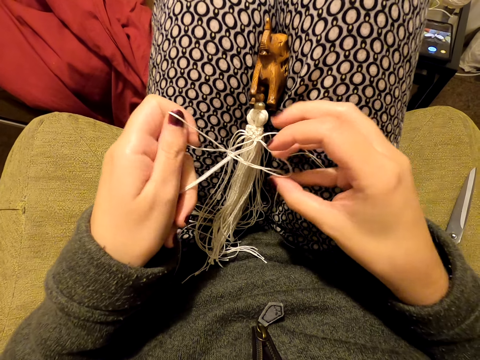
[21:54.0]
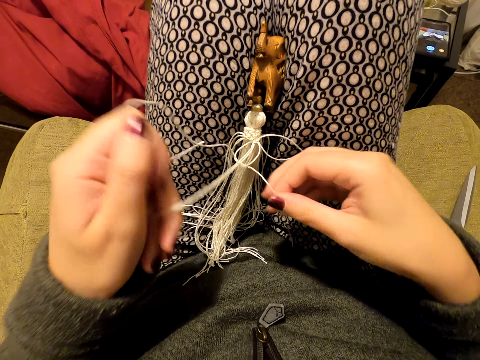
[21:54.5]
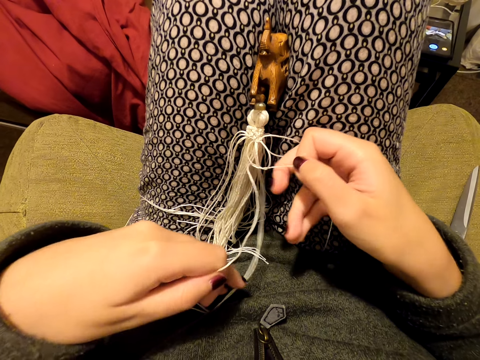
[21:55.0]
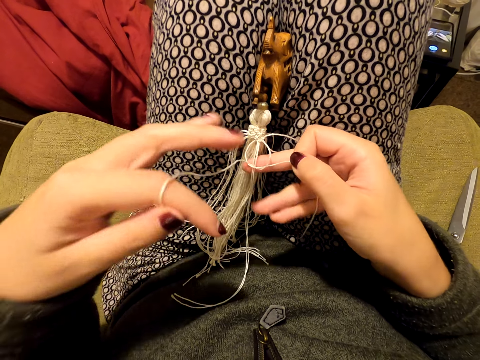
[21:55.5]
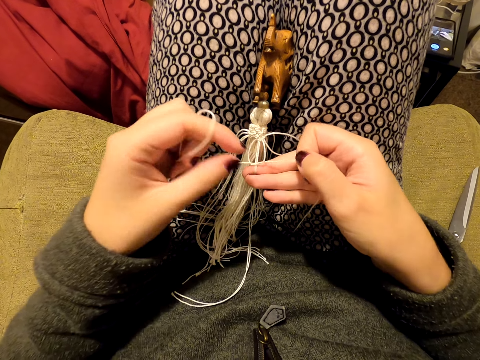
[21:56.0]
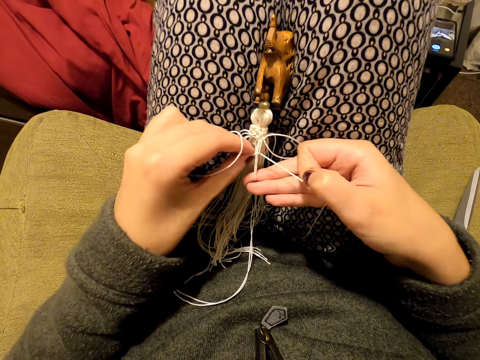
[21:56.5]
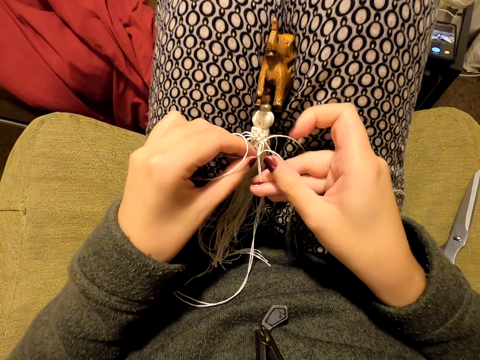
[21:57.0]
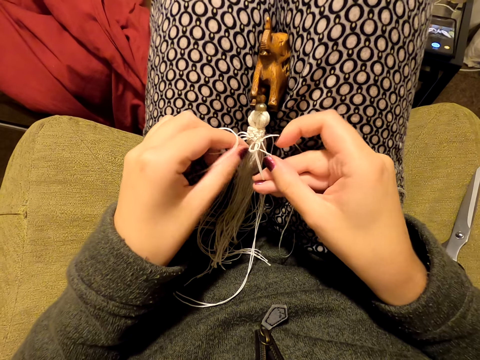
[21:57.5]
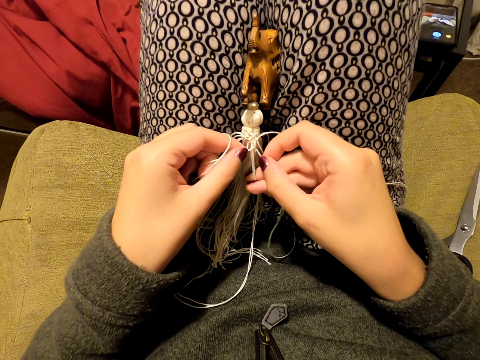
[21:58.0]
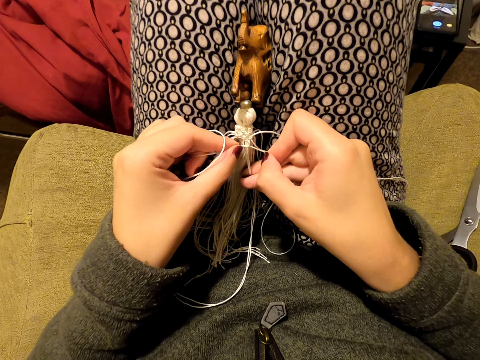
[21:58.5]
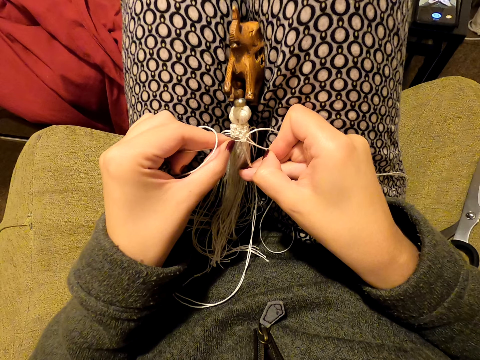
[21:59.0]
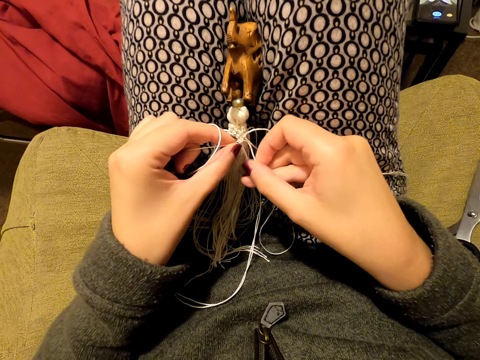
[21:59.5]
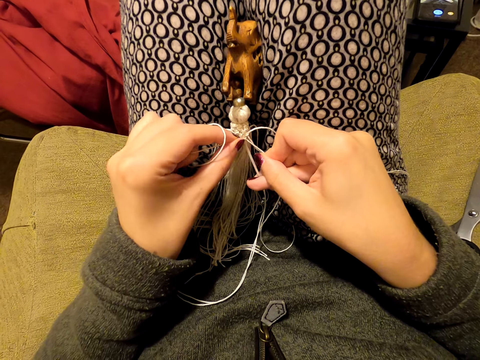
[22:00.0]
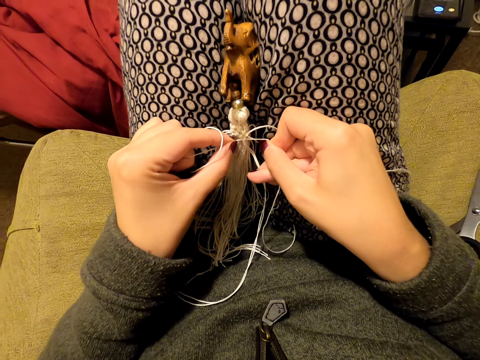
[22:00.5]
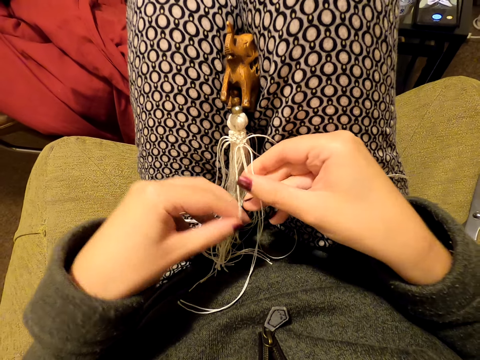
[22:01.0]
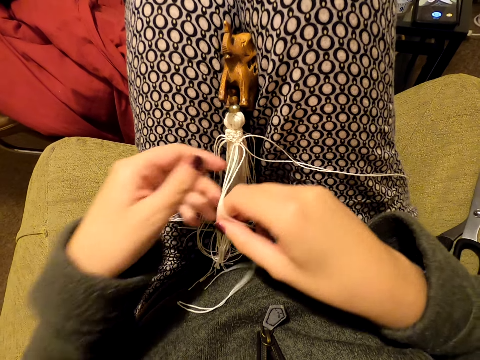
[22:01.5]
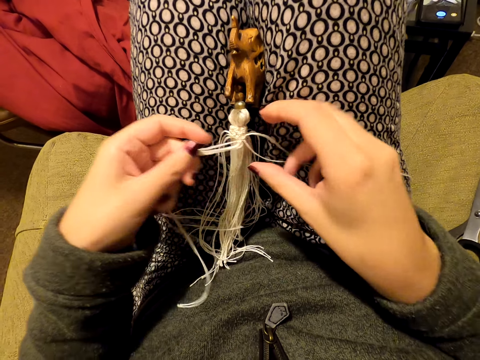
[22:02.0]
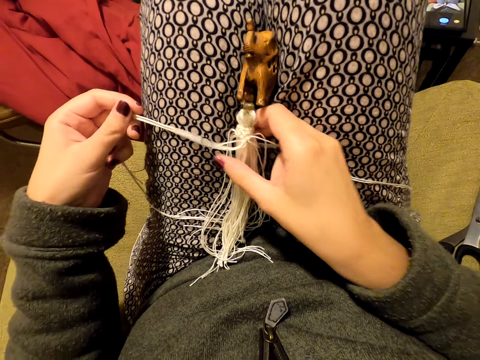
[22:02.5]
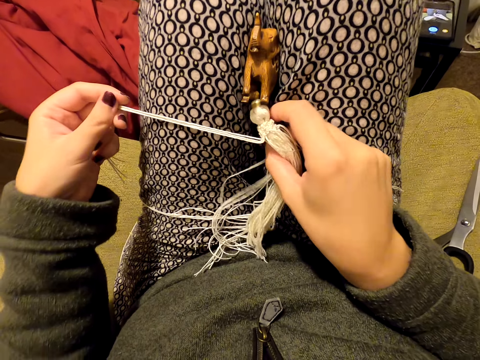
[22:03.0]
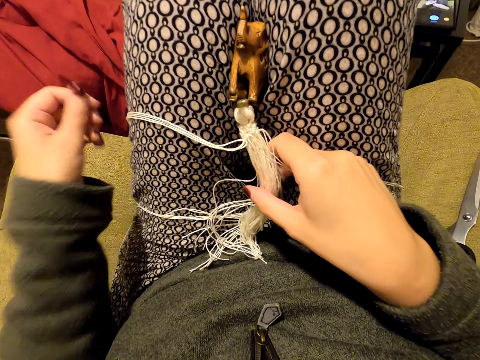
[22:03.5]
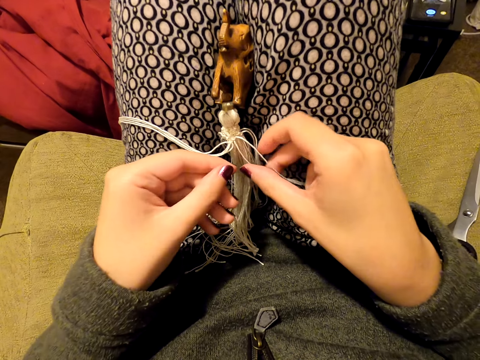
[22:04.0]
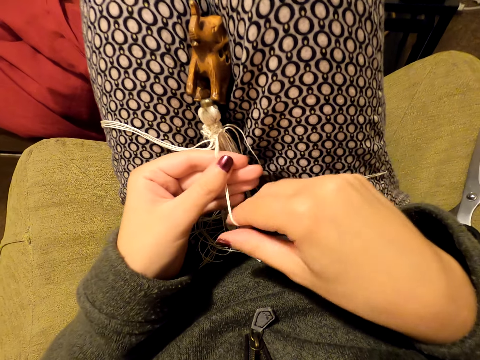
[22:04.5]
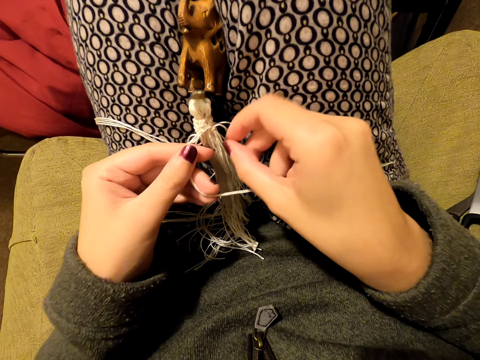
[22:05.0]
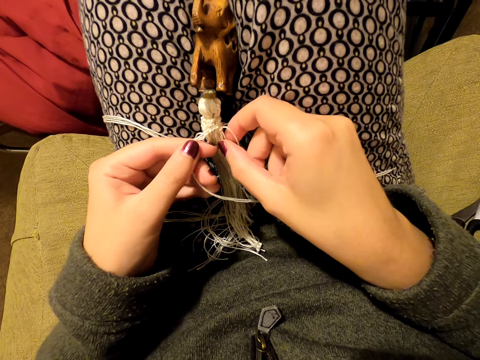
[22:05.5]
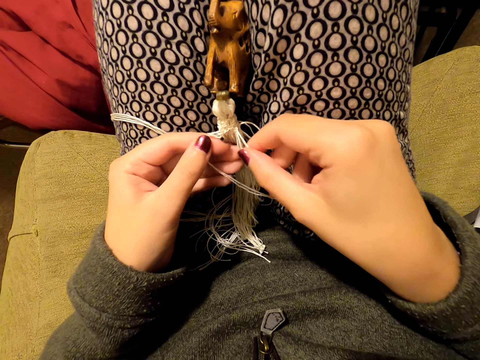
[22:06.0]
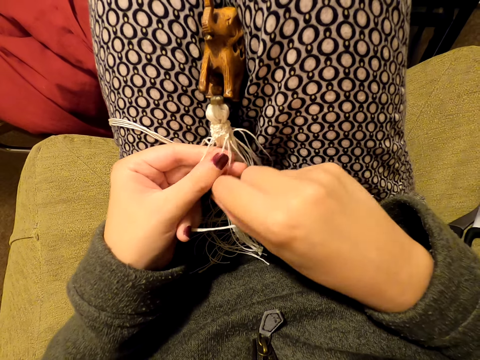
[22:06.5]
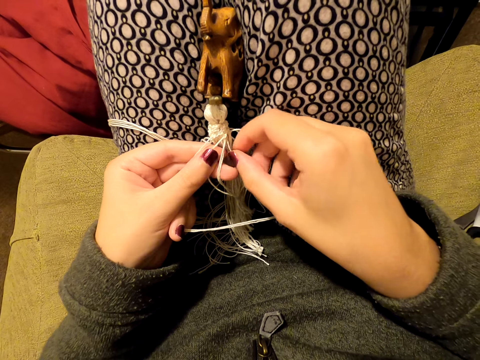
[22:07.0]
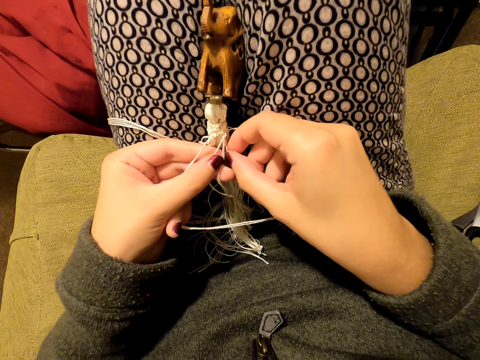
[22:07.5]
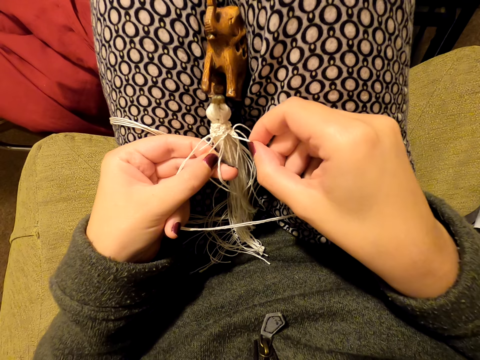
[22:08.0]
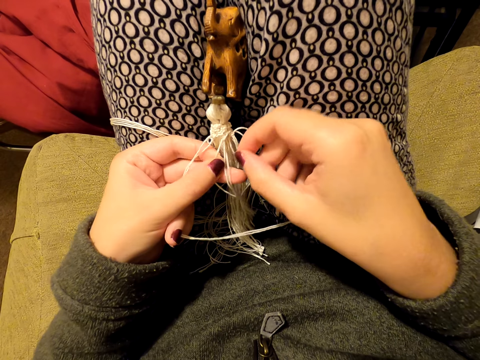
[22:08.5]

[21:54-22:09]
The camera wearer pulls the thread. She switches the thread to the other hand. She tightens the knot. She stretches the thread. She switches the thread to the other hand. She pulls the thread. She puts the thread on her leg and picks the thread. She puts the thread on her leg and picks the thread. She switches the thread to the other hand. She picks the thread. She switches the thread to the other hand. She picks the thread.

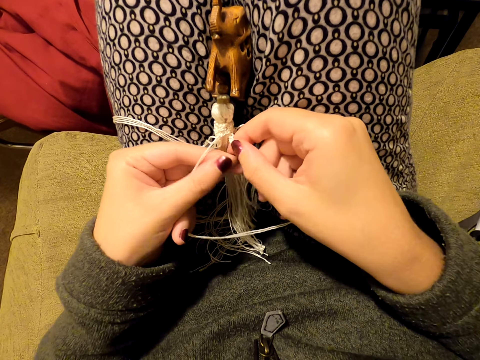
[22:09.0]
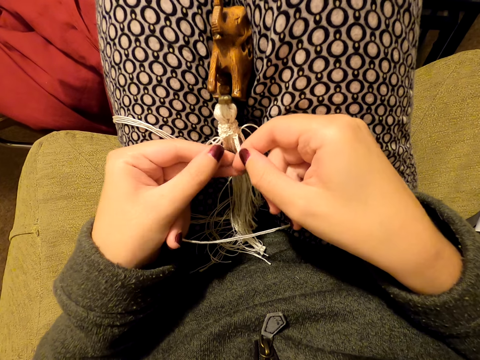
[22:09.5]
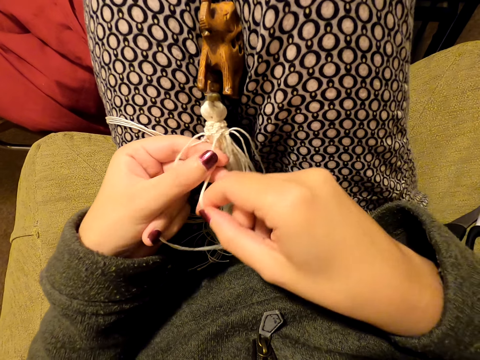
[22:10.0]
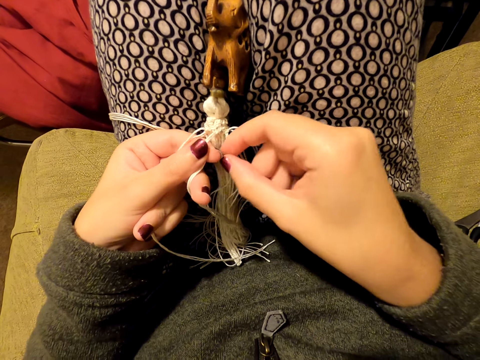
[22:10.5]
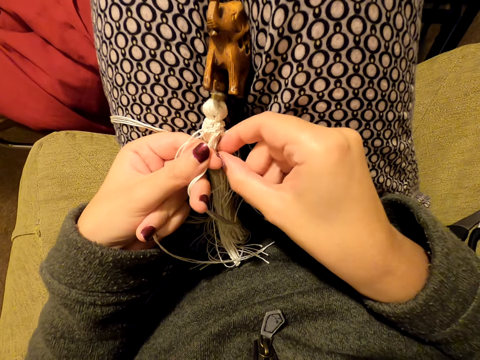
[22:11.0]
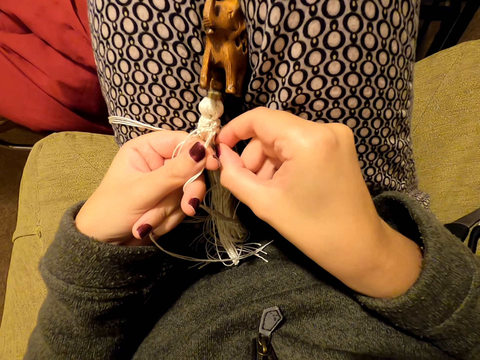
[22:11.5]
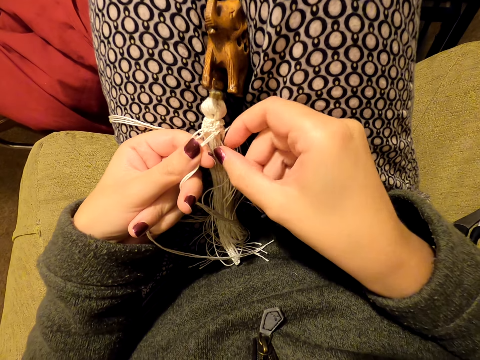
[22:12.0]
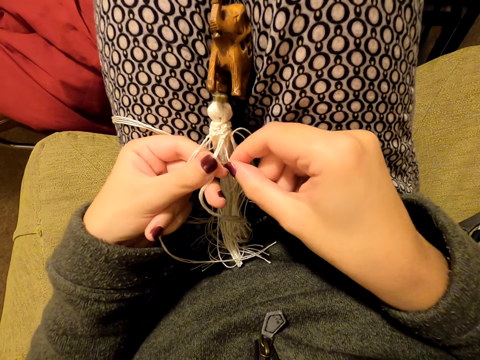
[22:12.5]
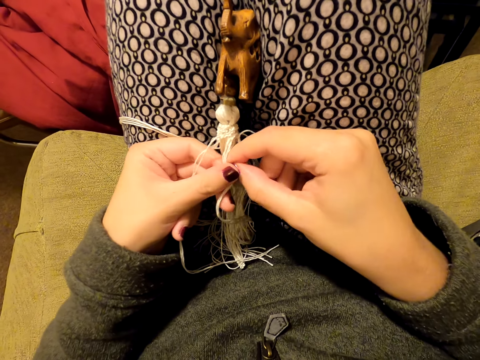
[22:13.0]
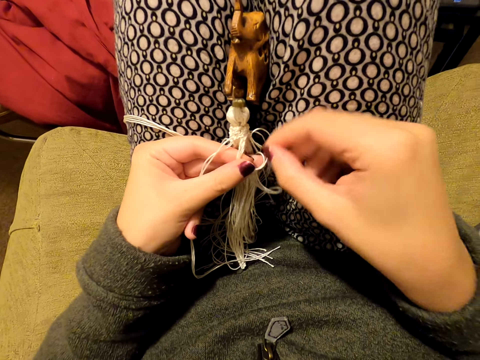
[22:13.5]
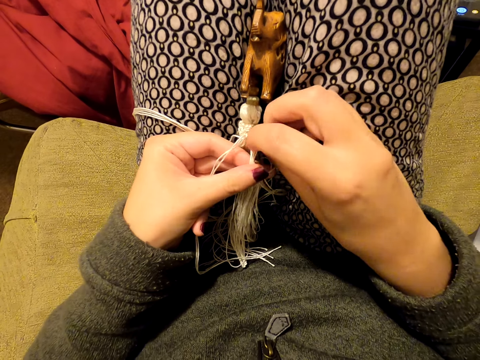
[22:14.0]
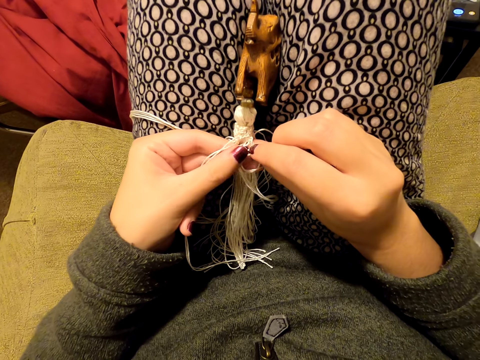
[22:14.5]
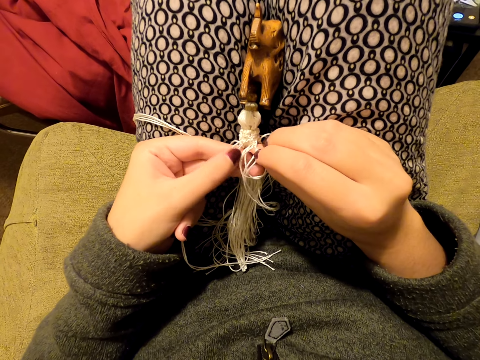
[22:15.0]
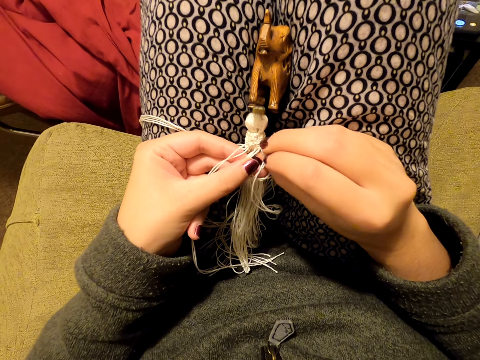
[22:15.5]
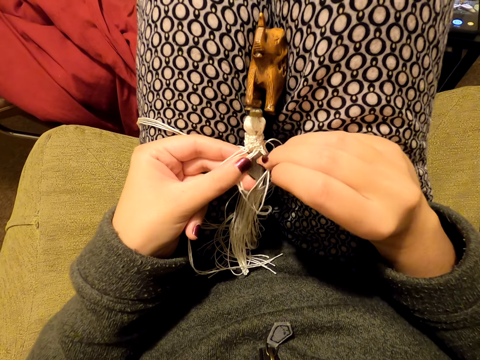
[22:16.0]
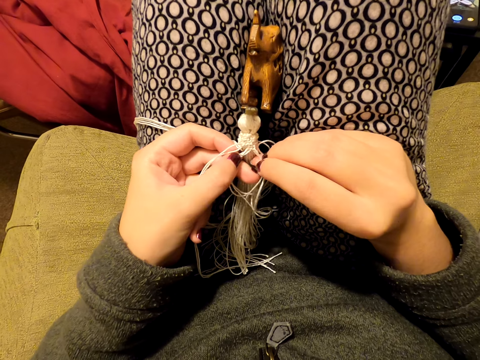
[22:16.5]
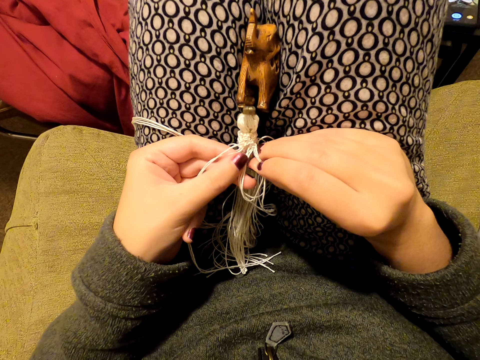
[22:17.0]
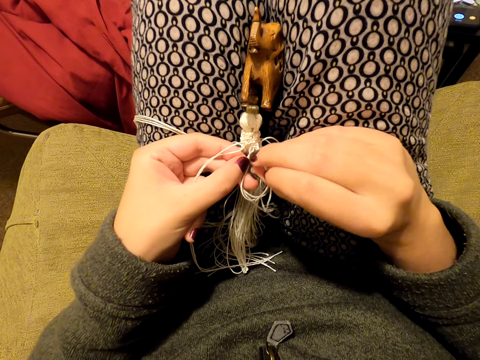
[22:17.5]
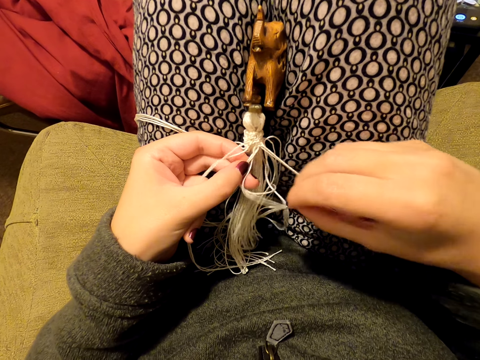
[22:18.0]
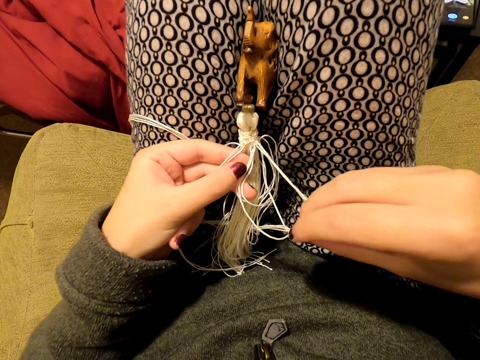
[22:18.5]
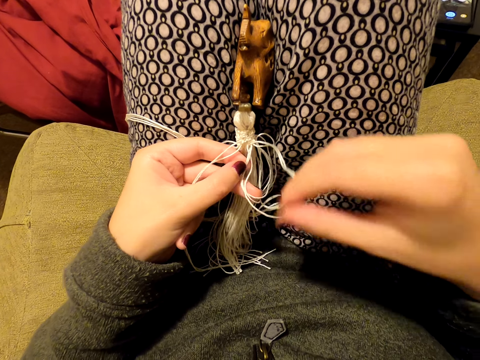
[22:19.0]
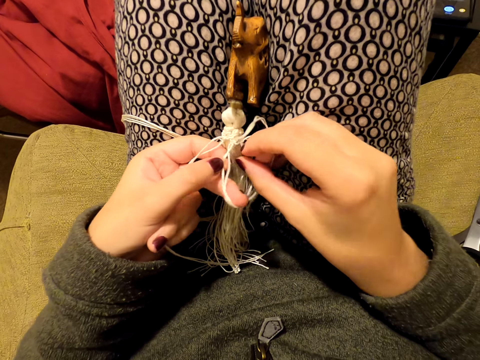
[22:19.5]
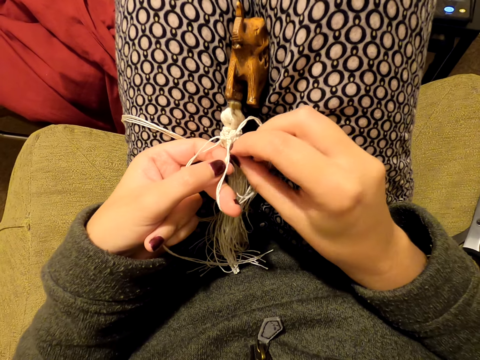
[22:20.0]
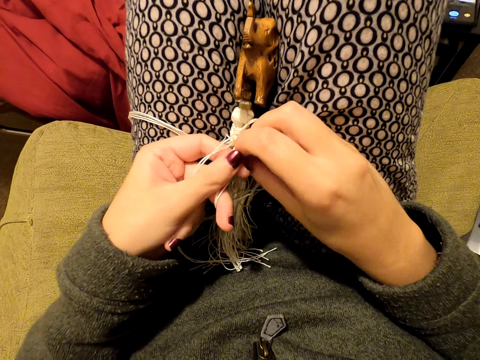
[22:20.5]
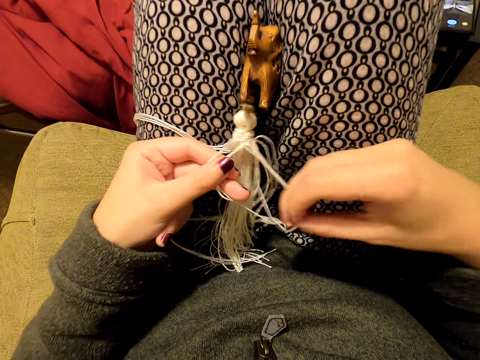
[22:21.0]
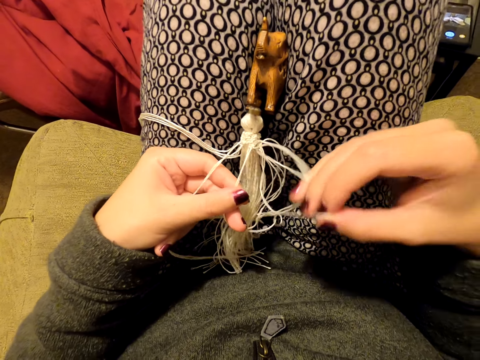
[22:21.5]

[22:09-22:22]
The camera wearer switches the thread to the other hand. They switch the thread to the other hand again. They pick the thread. They switch the thread to the other hand. They pull the thread. They knit a tassel decoration with both hands.
